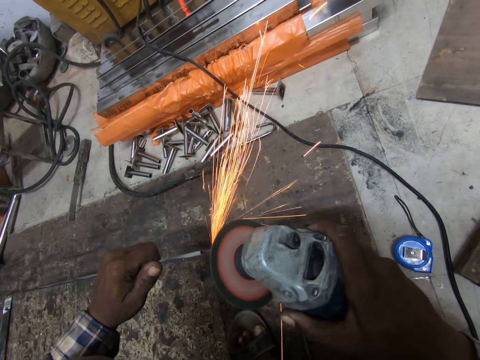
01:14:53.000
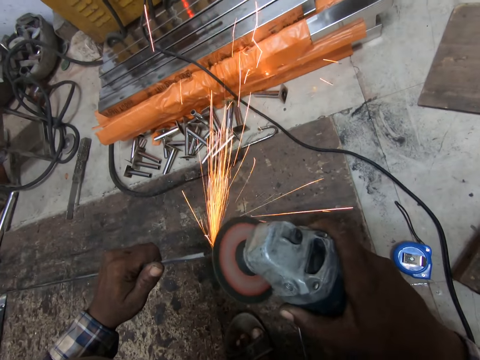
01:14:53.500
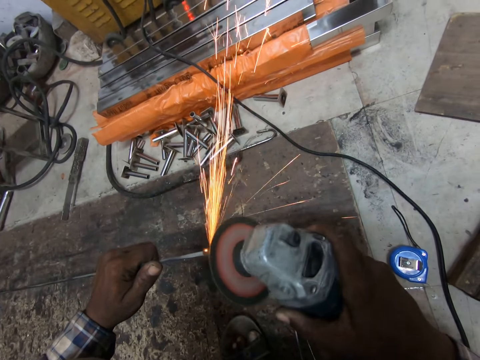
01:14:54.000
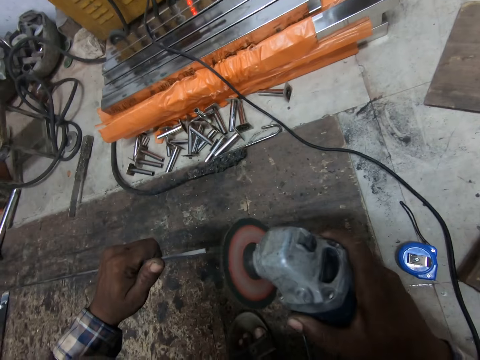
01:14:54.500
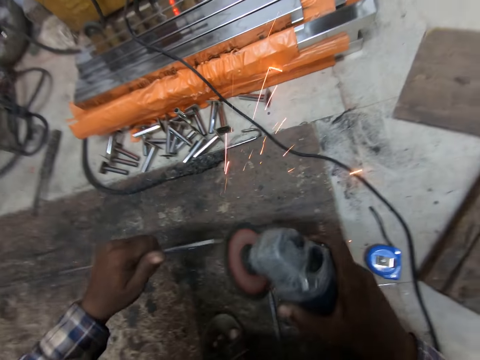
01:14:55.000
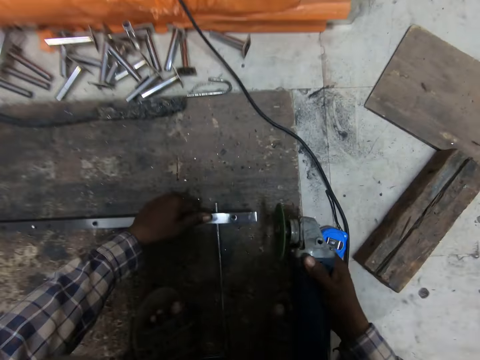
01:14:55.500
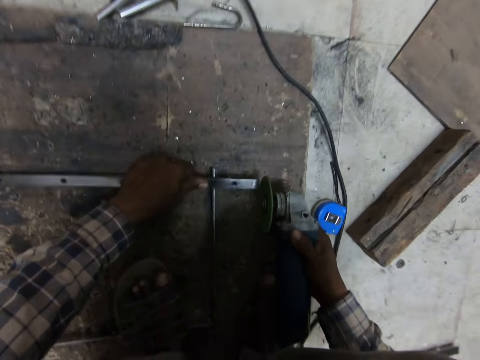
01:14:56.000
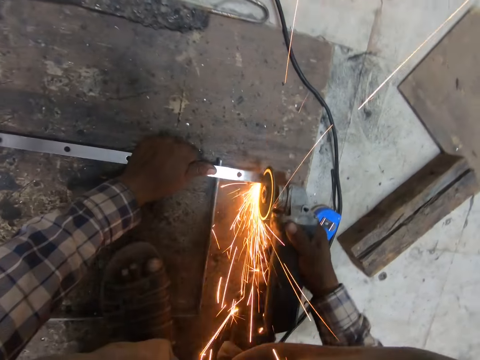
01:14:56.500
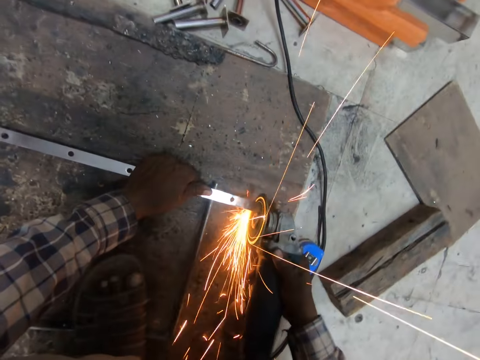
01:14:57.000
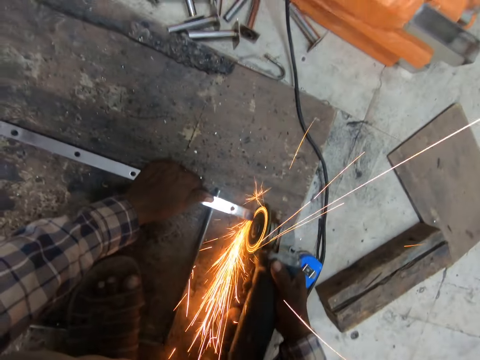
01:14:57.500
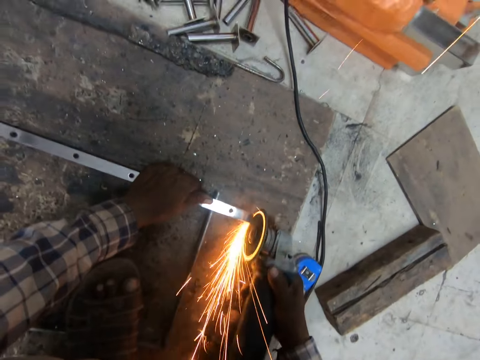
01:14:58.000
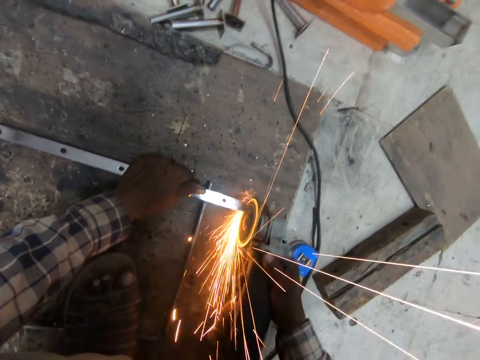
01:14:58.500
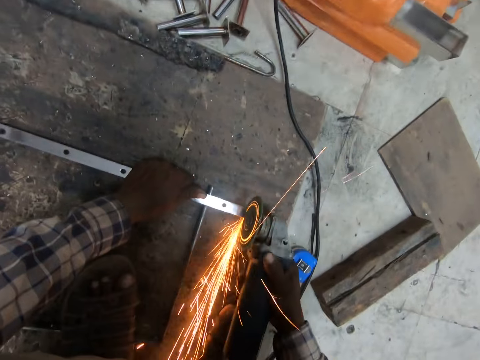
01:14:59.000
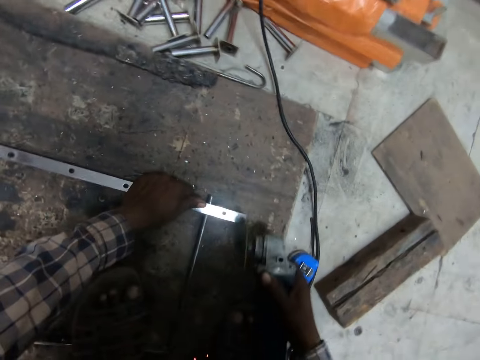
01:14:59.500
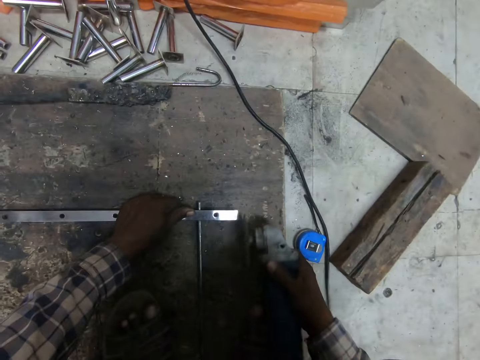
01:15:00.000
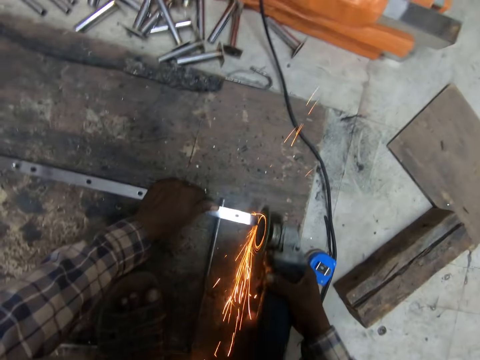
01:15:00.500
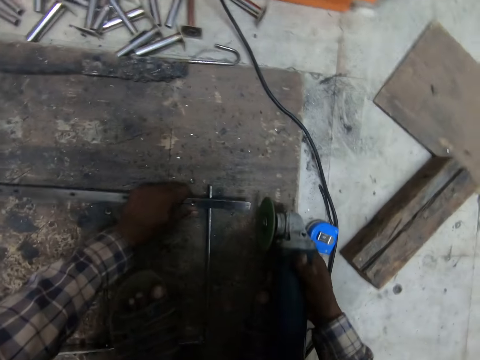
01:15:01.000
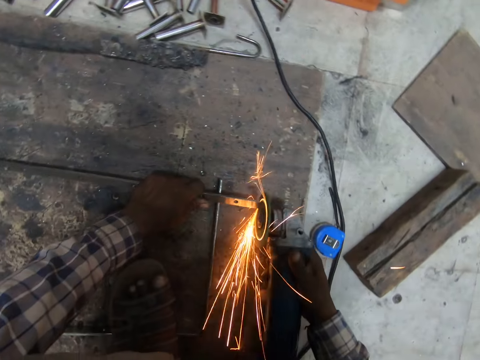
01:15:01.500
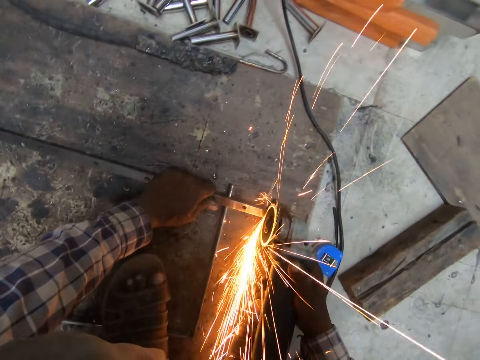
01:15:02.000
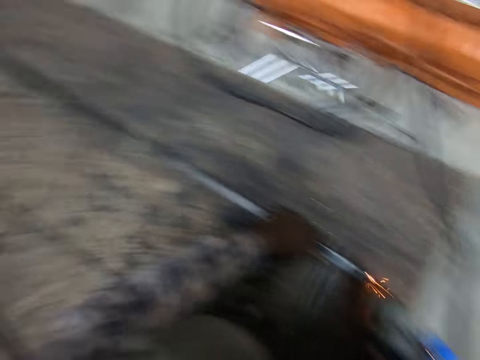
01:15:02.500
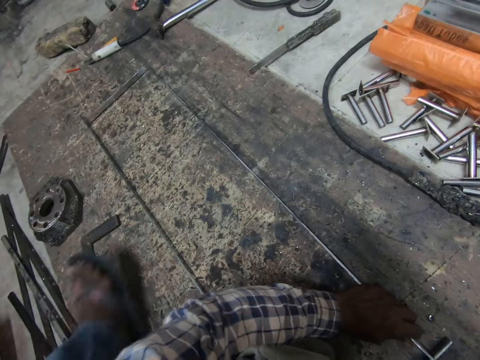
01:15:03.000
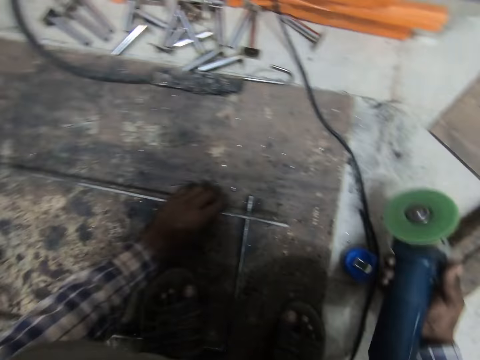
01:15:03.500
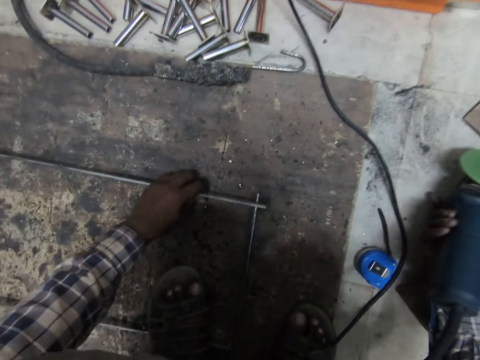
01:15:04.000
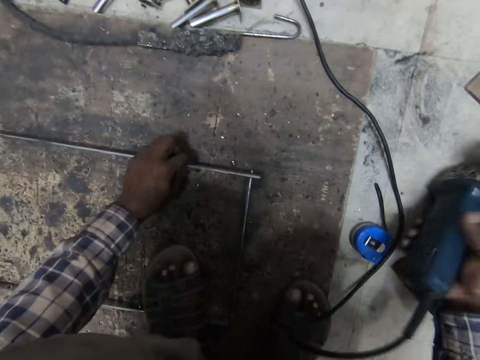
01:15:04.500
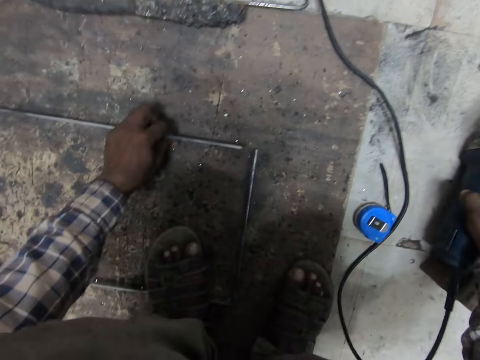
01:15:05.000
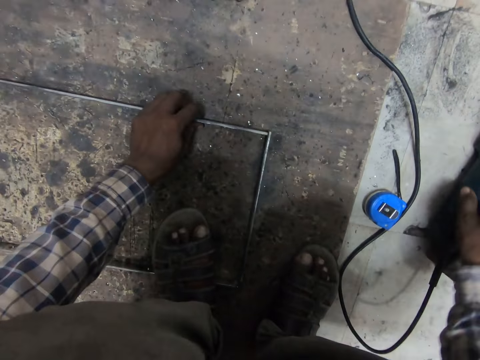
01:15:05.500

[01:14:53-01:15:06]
The camera wearer lowers both the metal and the metal grinder, puts the metal down and grinds the metal. They turn the metal and grind the metal. They turn the metal. A man walks the other way. The camera wearer moves the metal grinder aside, moves the metal and drops the metal grinder on the floor.

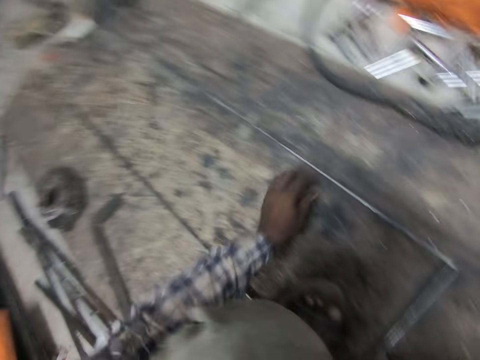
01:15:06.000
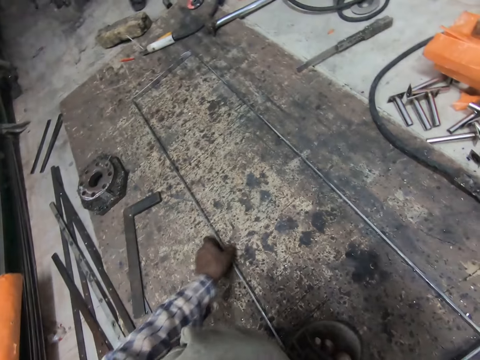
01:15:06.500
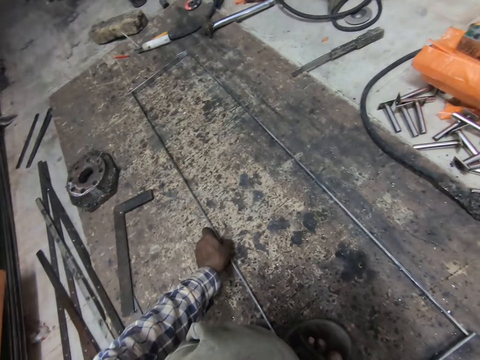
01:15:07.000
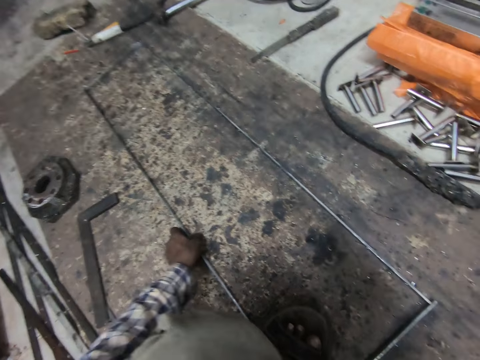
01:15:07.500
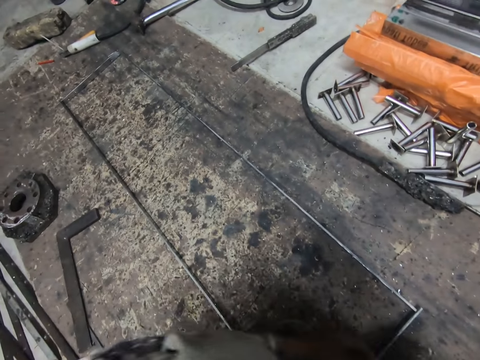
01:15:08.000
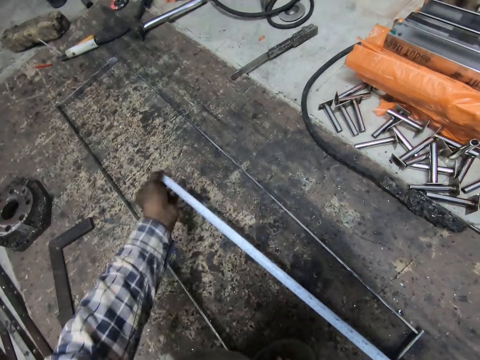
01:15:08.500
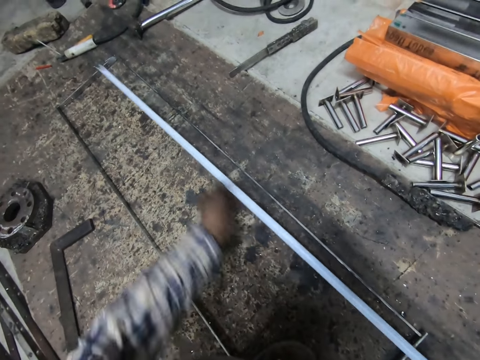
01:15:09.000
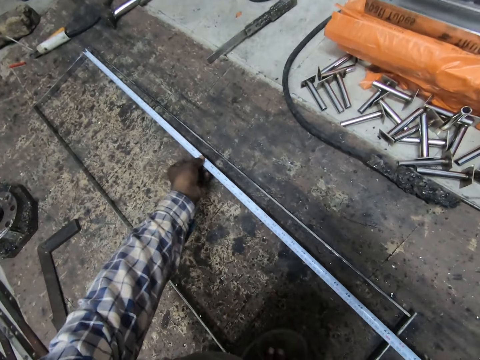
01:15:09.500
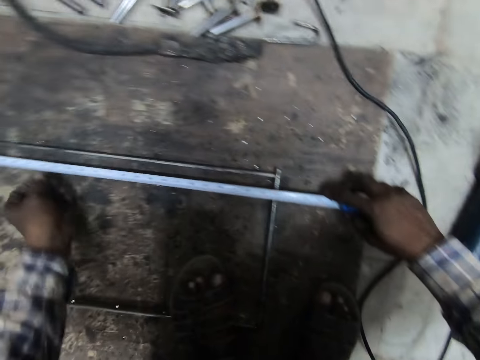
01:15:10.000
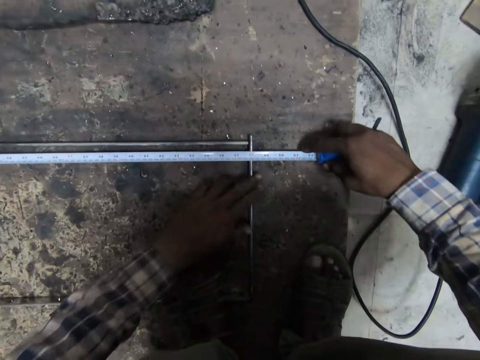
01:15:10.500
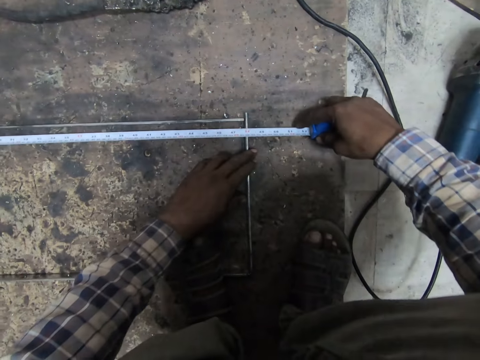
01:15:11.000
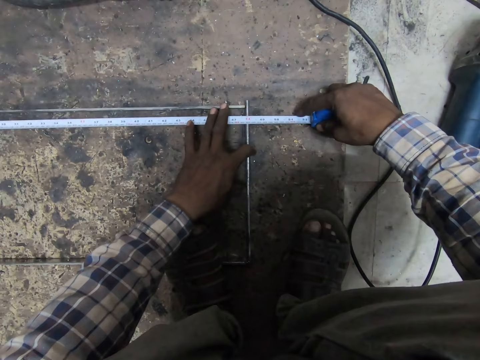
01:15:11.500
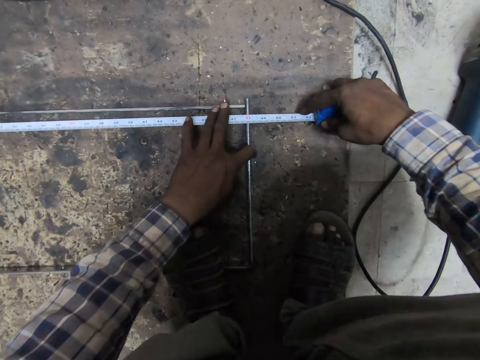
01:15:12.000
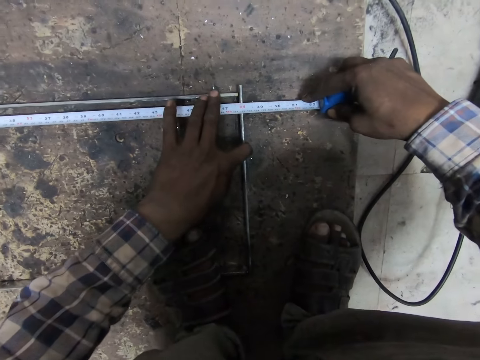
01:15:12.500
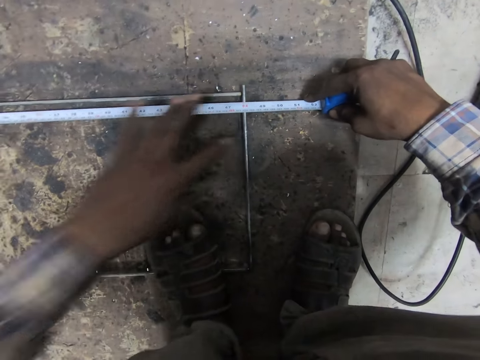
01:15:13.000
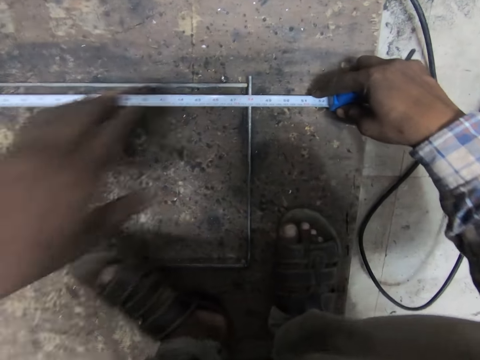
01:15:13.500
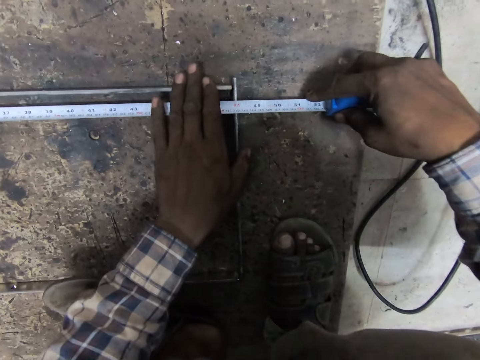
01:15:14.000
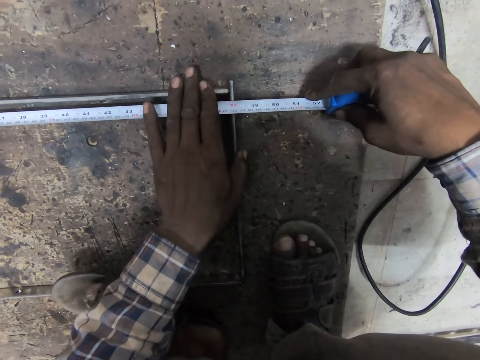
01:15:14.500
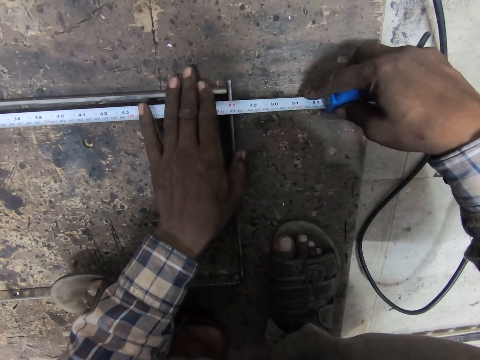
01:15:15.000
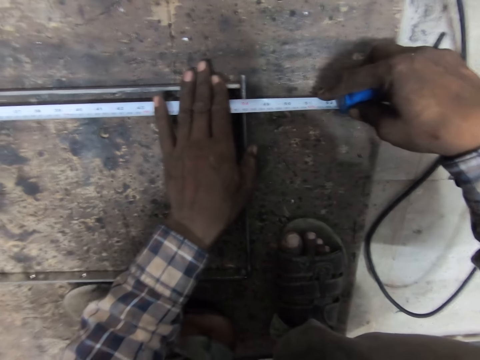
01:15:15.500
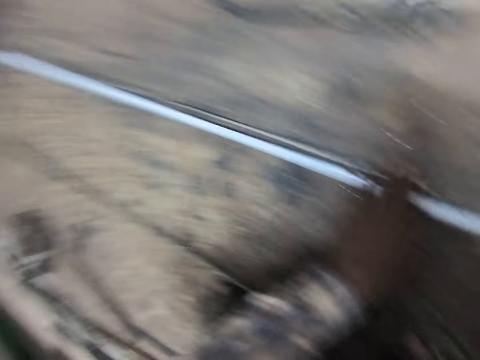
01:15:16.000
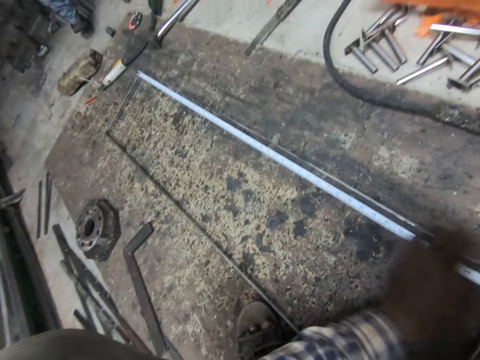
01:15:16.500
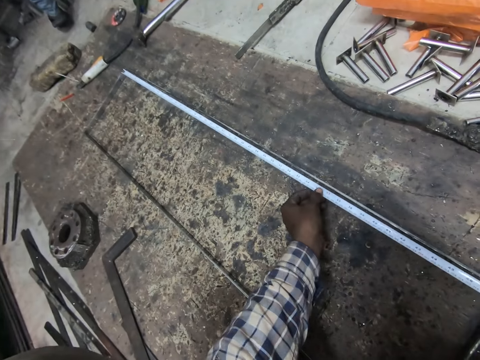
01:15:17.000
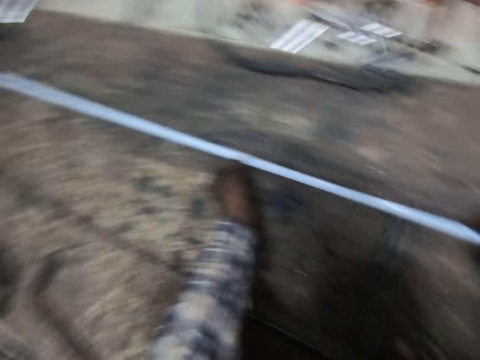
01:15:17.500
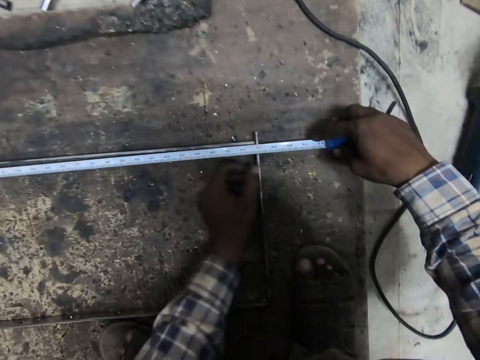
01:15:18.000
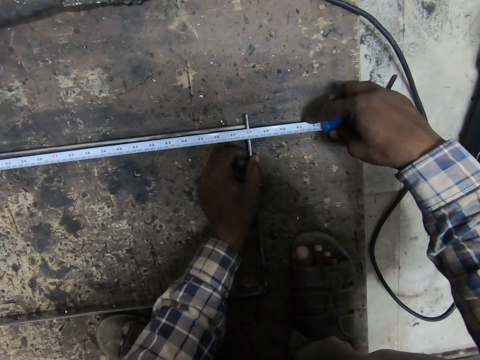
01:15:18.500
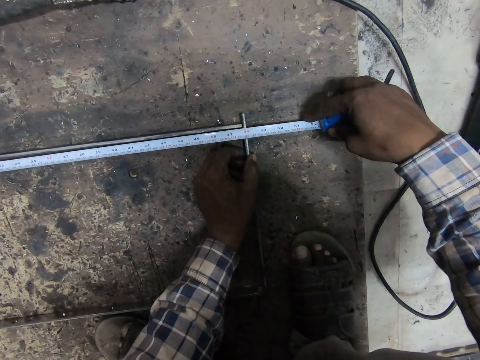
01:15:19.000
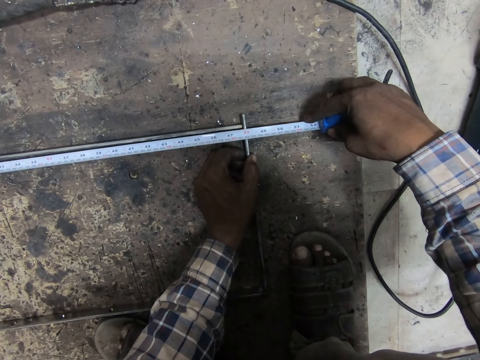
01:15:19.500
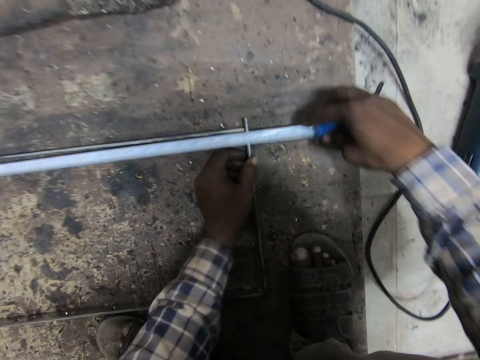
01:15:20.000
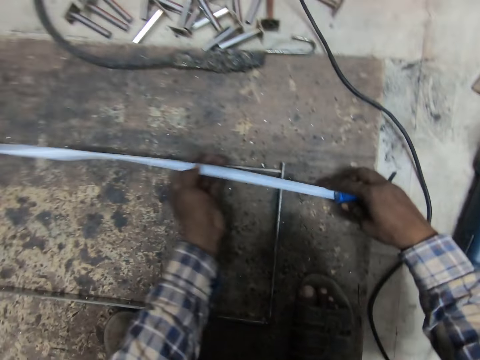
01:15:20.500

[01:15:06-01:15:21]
The camera wearer picks up the measuring tape from the floor with his right hand. He removes a hand from the metal and moves the metal. He adjusts the welded metals on the floor. He removes a hand from the metal. He measures the welded metal with the measuring tape. He pulls the tape measure, moves the tape measure and puts the tape measure on the metal. He removes a hand from the tape measure and holds the metal. He puts a finger on the tape measure and moves the metal with the fingers. He removes a hand from the metal, moves a leg, puts a hand on the metal and removes the leg from the metal. A man faces the other side. The camera wearer moves a hand along the tape measure and measures the metal structure.
